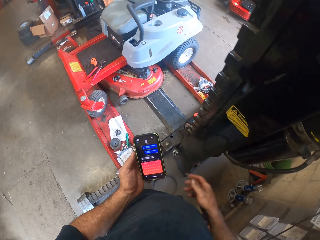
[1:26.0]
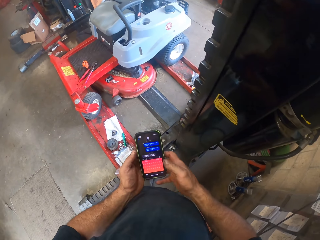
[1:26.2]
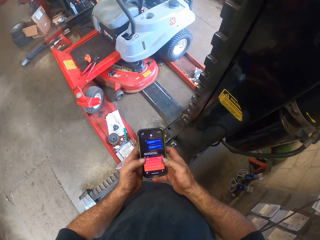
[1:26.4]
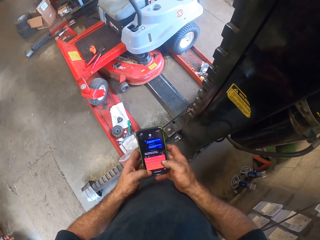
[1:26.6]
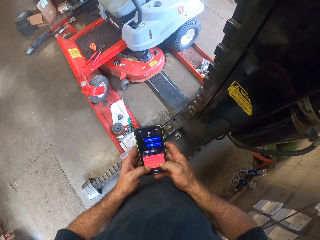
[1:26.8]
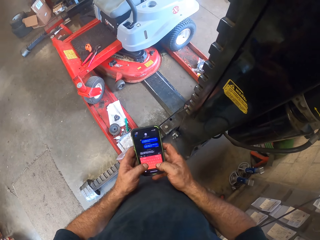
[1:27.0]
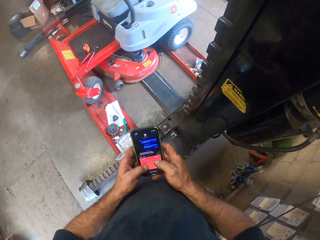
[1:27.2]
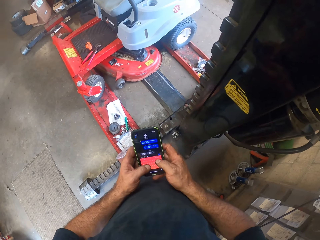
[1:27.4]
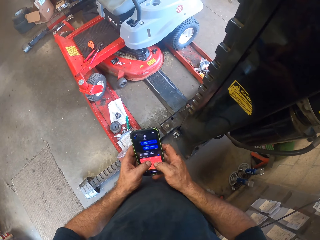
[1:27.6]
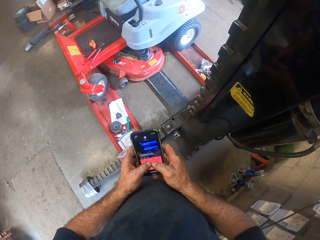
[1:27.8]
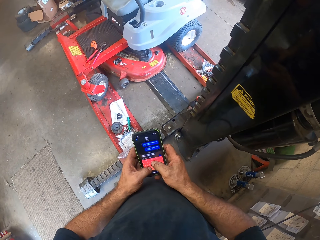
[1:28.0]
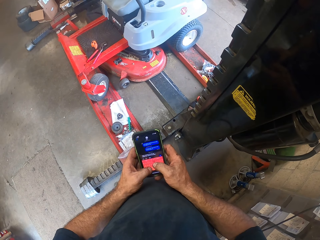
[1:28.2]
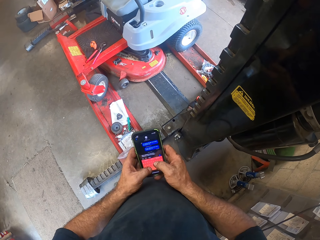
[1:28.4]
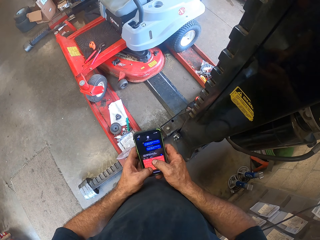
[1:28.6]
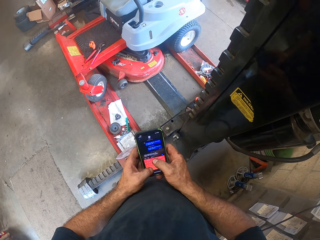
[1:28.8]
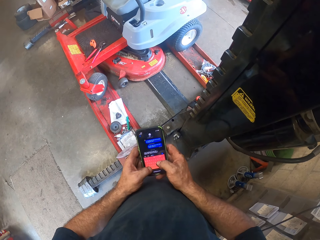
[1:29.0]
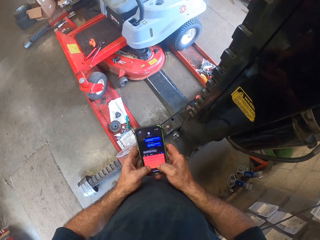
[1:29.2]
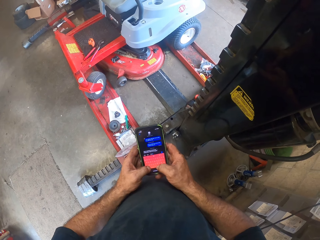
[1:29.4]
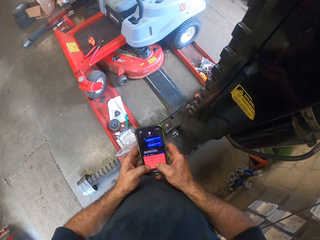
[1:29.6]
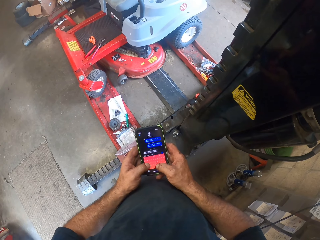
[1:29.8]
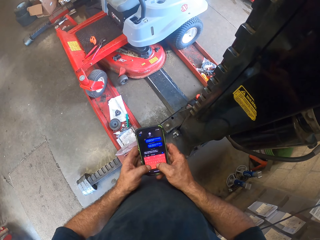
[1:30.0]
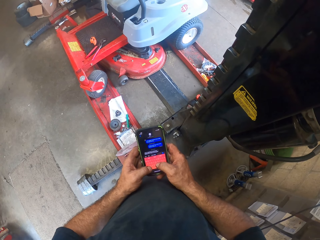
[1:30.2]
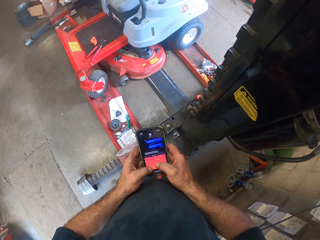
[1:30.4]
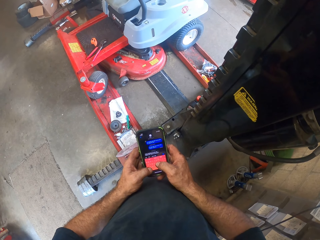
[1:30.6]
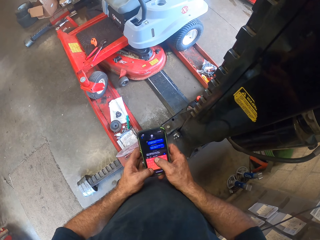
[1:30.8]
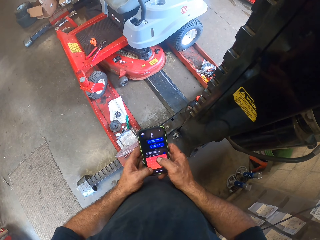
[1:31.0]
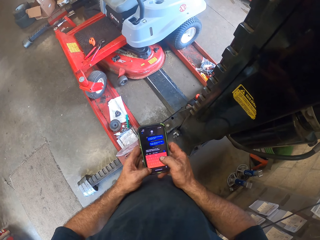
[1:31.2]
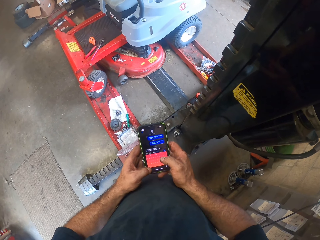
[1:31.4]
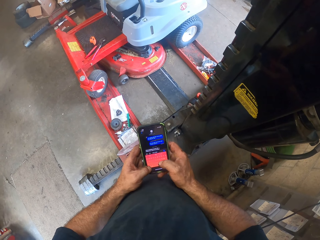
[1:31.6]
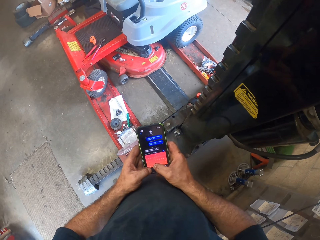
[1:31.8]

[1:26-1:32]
The camera wearer removes his right hand from the button switch of the machine. He touches the smartphone with both hands. He types on his phone. He operates the smartphone with both hands.
